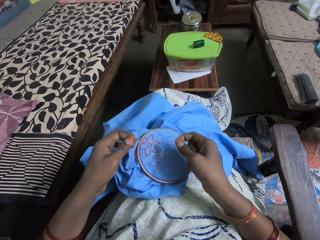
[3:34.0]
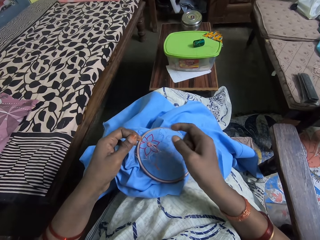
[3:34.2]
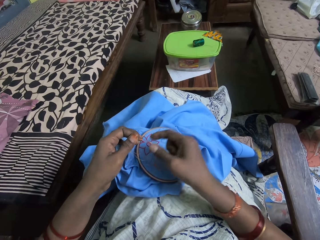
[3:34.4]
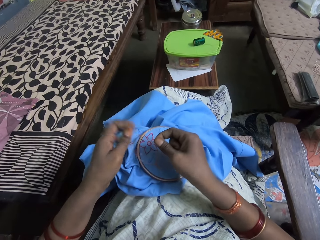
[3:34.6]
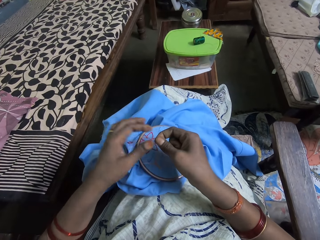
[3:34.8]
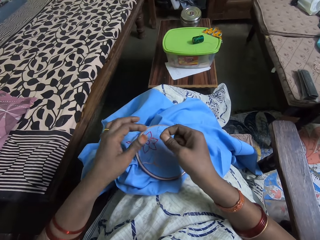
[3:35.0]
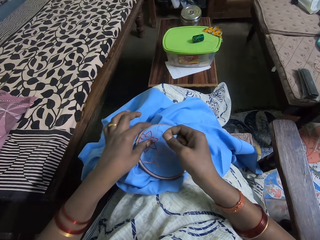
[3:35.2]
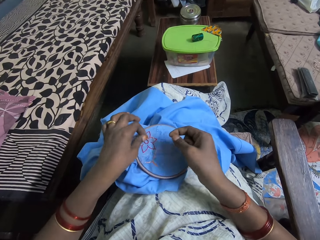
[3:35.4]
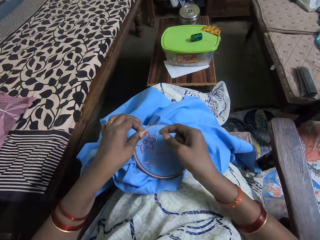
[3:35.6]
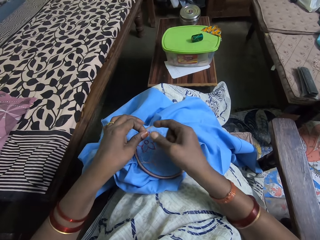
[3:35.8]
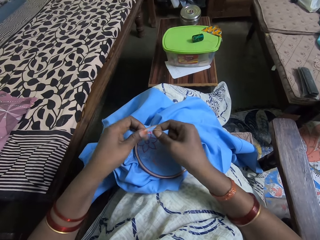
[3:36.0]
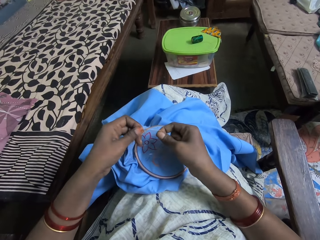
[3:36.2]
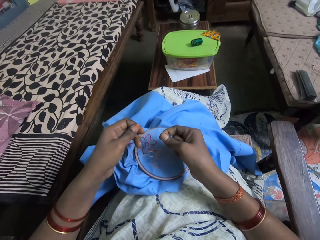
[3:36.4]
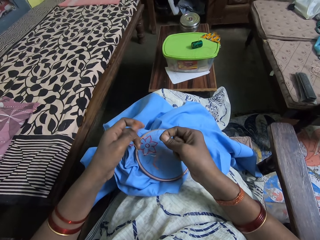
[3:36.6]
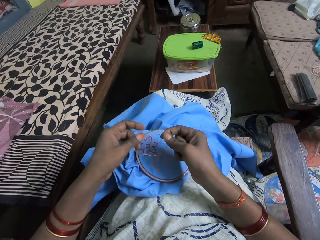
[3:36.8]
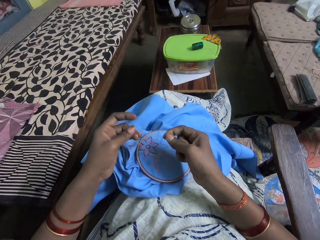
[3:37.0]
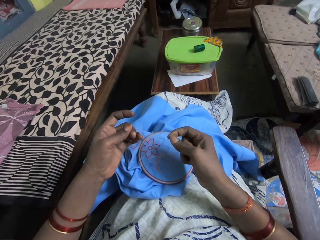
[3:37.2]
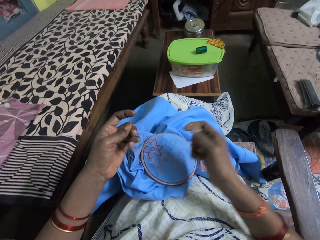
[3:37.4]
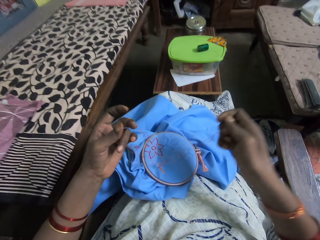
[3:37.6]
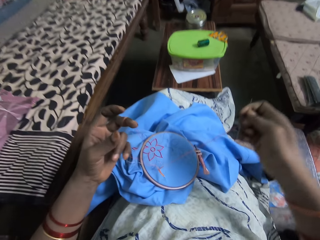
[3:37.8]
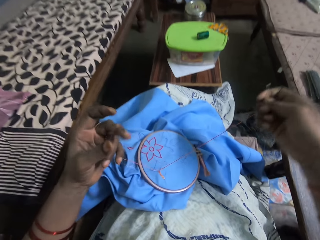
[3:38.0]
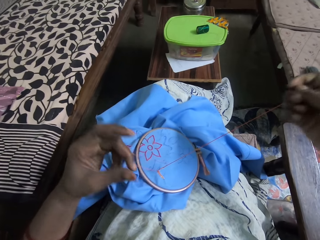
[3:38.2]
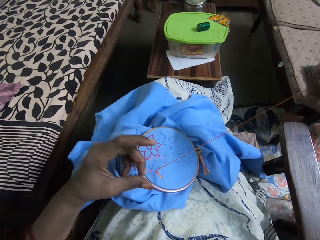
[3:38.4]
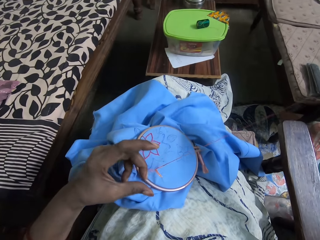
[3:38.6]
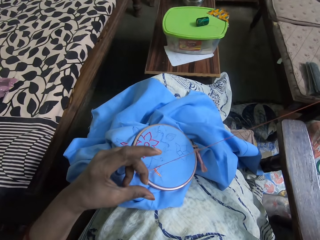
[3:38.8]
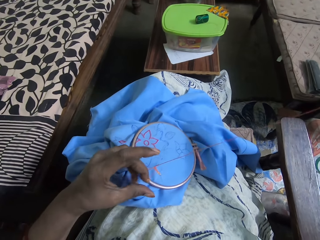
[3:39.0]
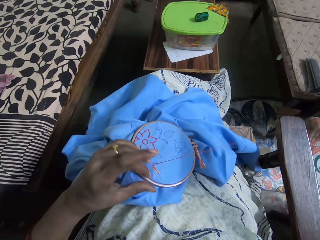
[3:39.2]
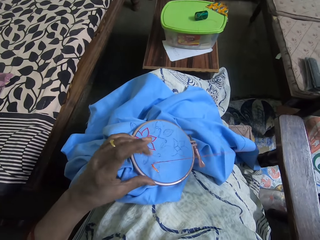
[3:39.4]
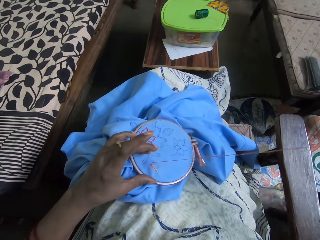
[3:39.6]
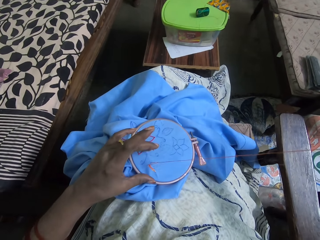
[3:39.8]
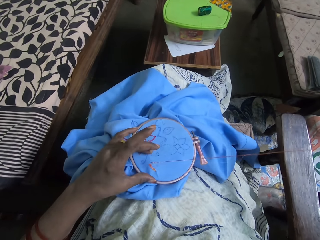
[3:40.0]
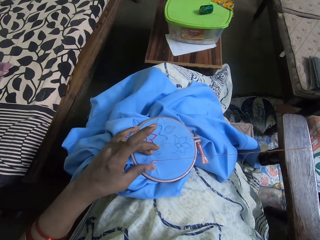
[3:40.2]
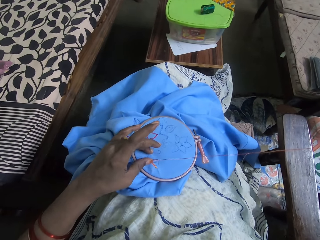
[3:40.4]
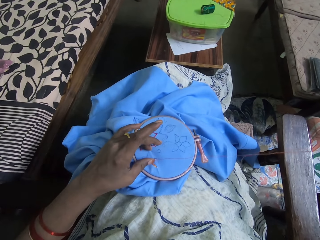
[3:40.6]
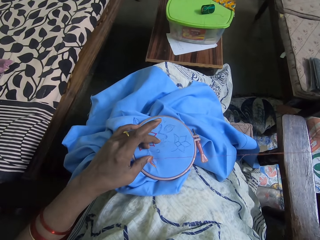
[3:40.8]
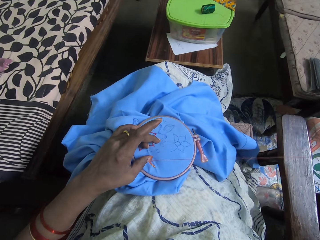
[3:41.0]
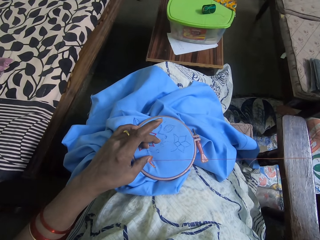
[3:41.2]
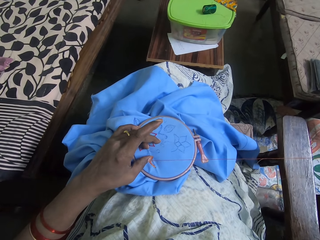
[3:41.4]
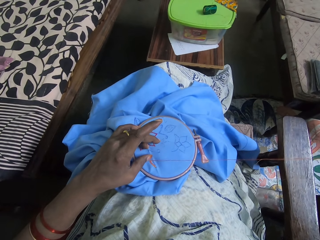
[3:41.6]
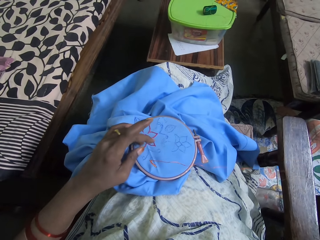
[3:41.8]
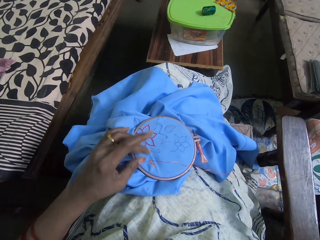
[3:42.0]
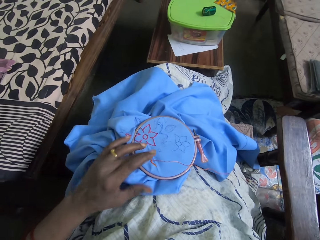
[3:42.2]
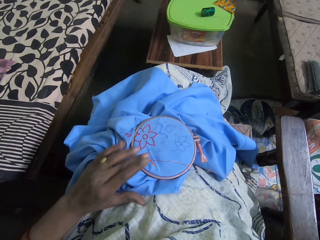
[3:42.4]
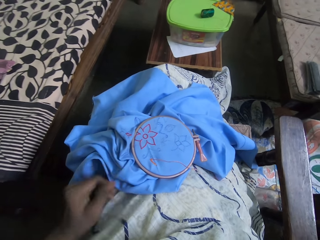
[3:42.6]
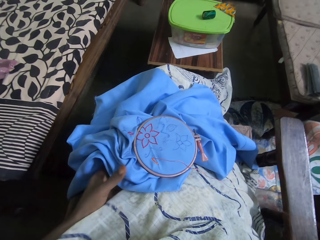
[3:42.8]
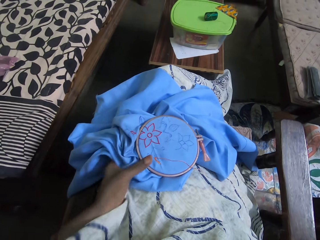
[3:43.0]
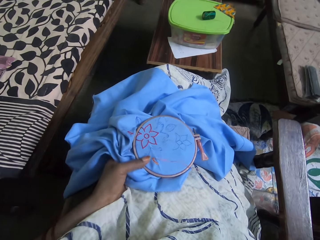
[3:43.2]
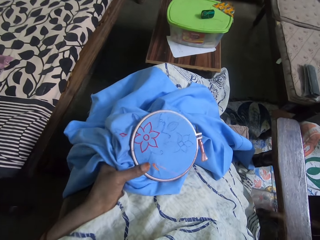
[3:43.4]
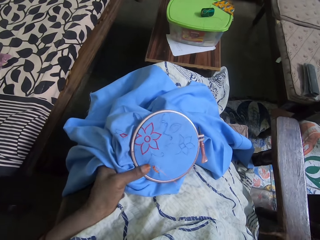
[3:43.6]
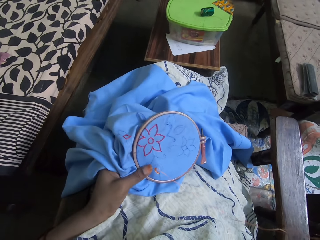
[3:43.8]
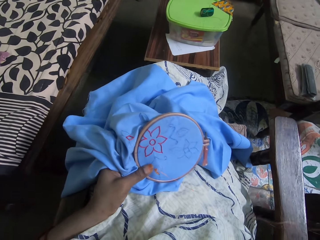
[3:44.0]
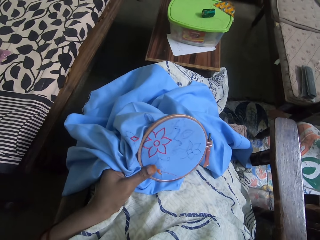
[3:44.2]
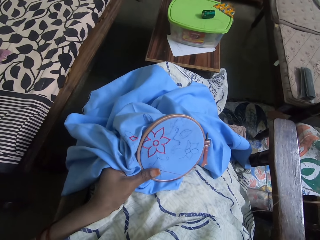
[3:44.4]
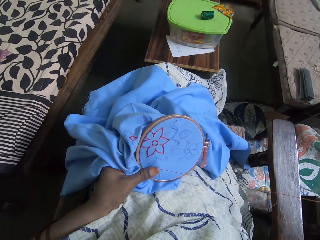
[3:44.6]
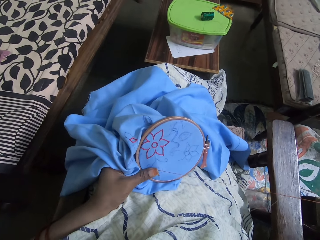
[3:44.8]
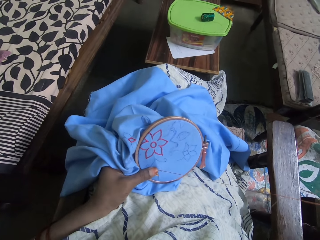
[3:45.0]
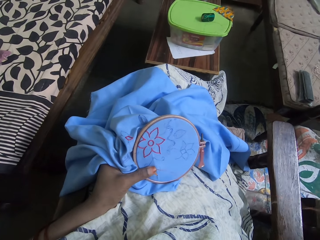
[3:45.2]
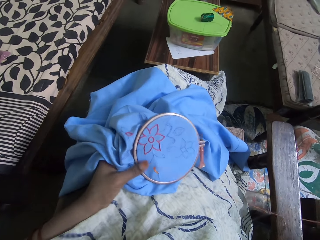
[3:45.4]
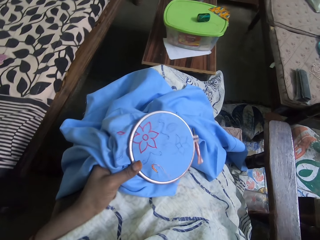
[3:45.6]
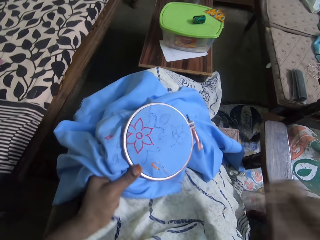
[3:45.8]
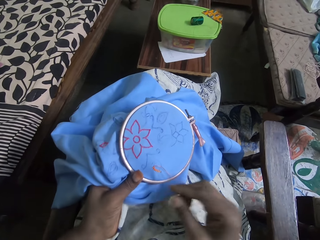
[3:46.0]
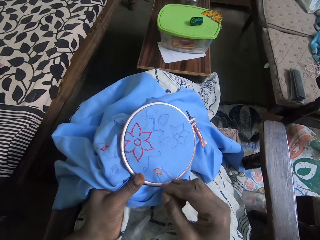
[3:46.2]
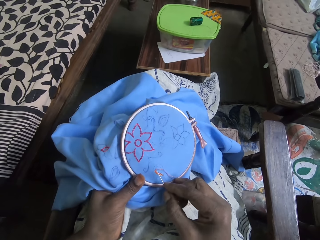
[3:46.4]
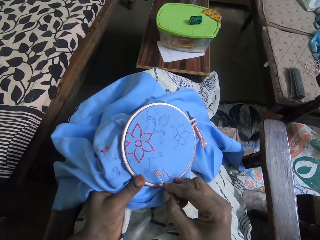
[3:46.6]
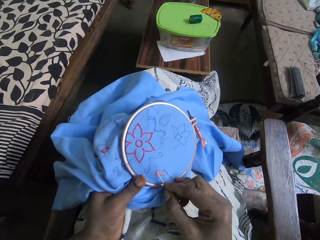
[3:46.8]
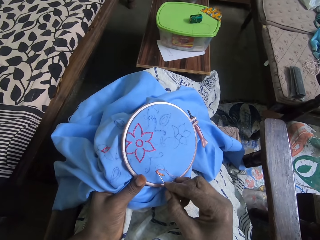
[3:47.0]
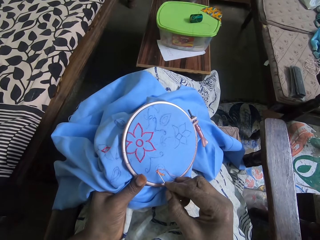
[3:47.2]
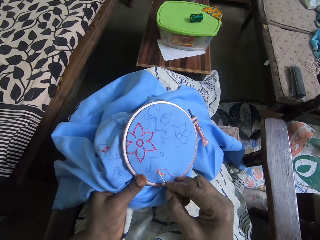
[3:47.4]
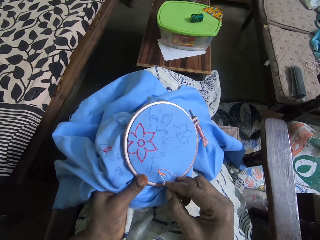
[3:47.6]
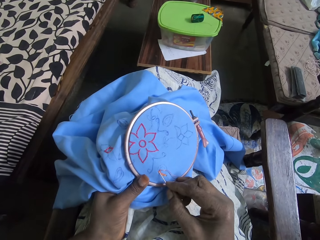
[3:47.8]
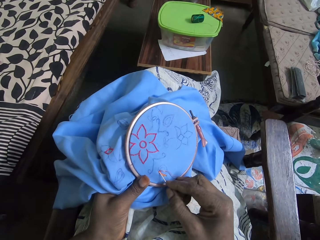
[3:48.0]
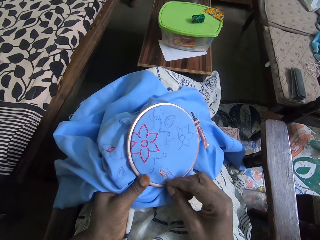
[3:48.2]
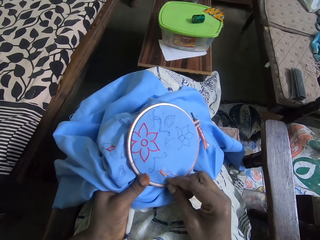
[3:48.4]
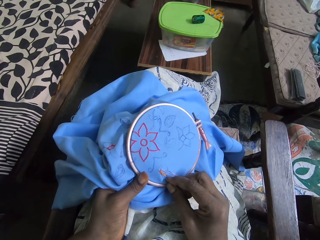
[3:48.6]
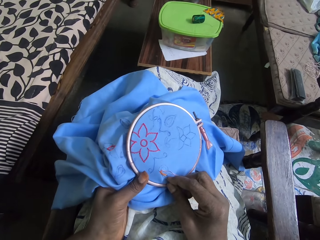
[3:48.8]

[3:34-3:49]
The camera wearer pulls the needle with thread with her right hand. She holds the piece of cloth with her left hand.

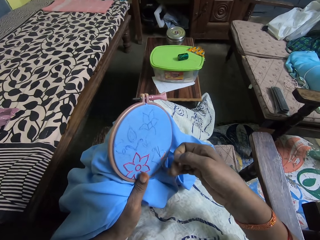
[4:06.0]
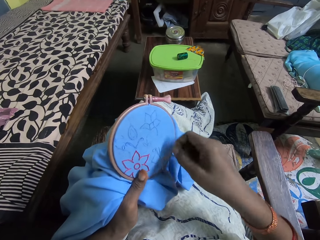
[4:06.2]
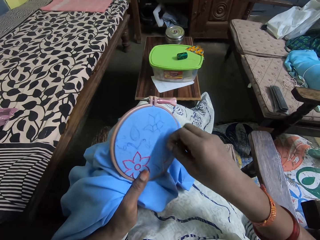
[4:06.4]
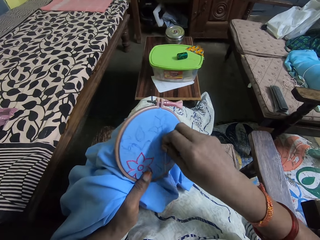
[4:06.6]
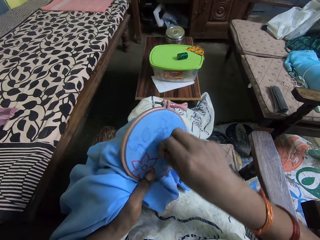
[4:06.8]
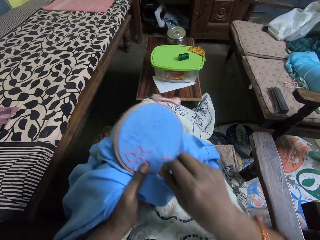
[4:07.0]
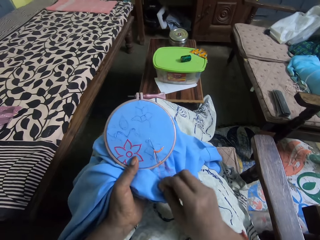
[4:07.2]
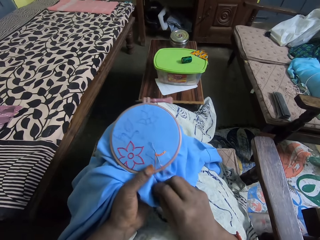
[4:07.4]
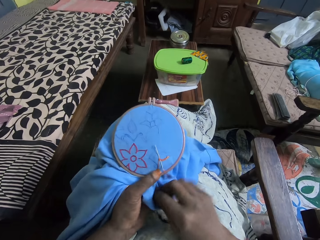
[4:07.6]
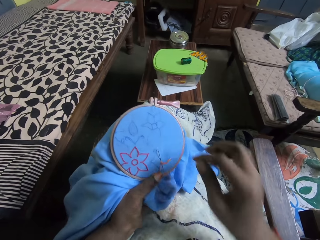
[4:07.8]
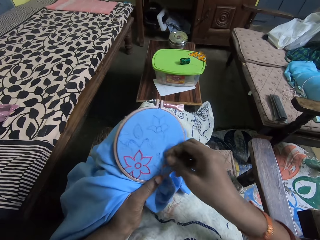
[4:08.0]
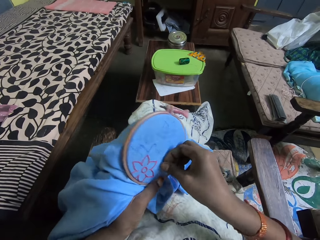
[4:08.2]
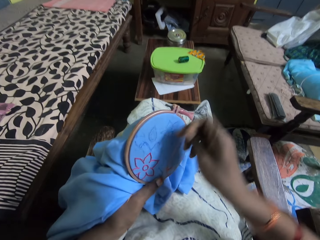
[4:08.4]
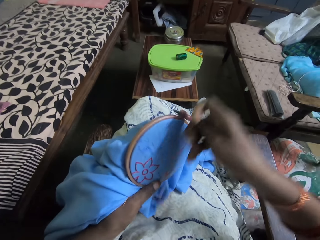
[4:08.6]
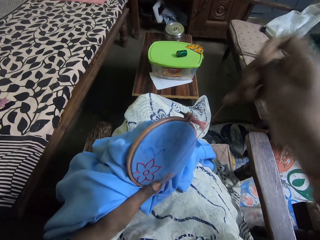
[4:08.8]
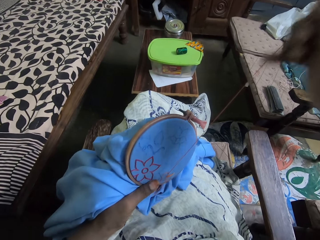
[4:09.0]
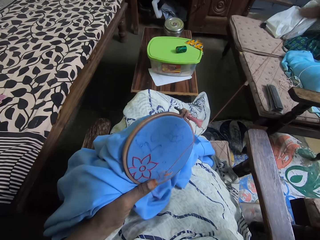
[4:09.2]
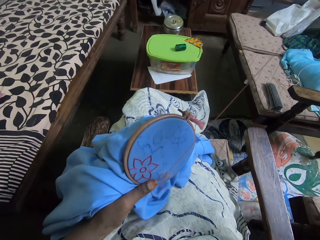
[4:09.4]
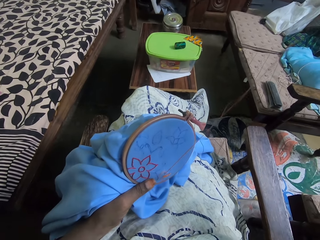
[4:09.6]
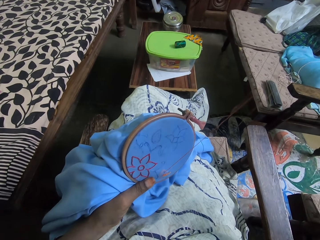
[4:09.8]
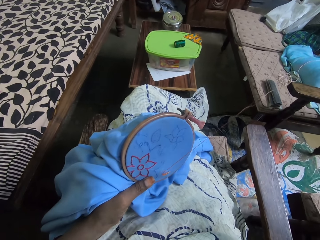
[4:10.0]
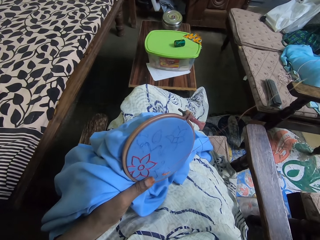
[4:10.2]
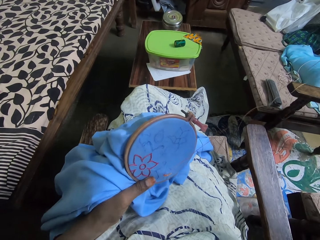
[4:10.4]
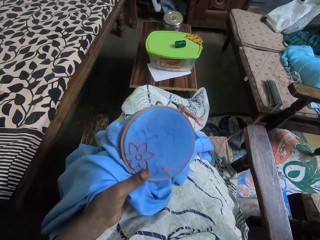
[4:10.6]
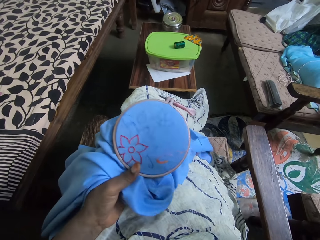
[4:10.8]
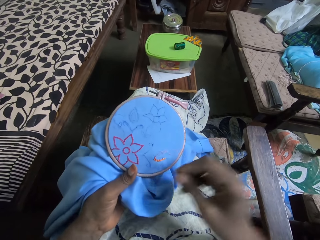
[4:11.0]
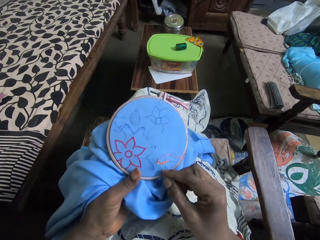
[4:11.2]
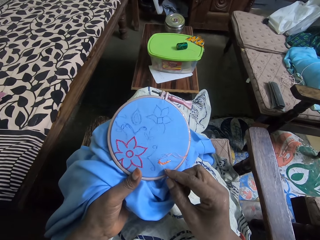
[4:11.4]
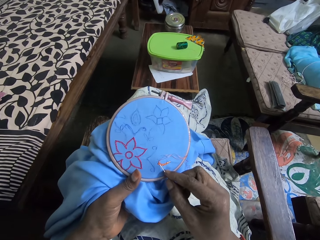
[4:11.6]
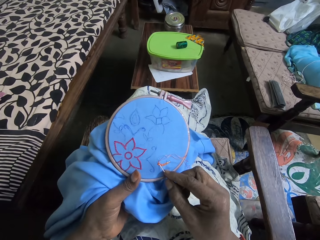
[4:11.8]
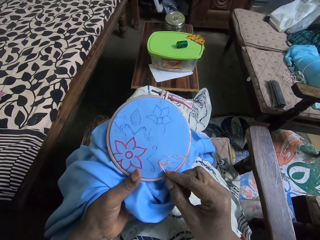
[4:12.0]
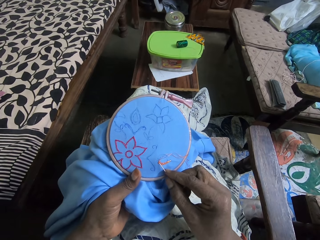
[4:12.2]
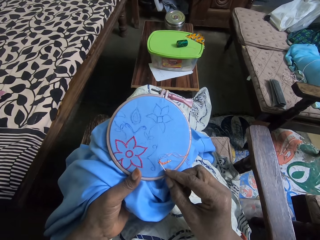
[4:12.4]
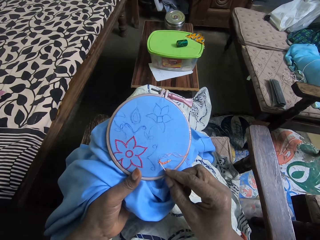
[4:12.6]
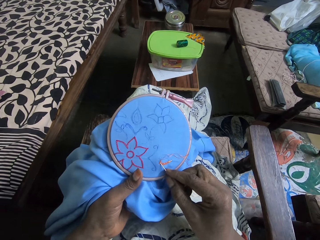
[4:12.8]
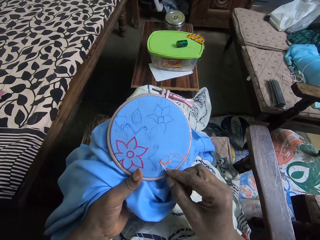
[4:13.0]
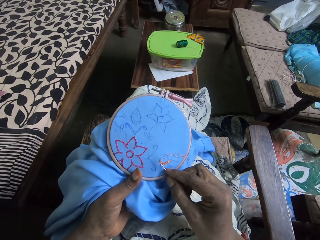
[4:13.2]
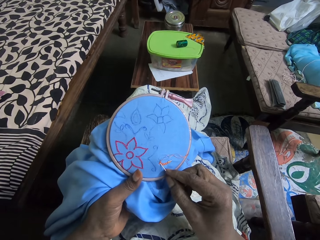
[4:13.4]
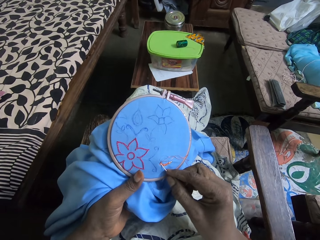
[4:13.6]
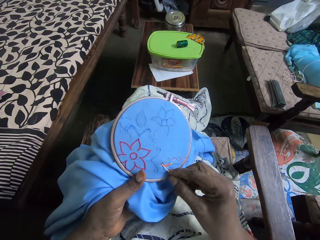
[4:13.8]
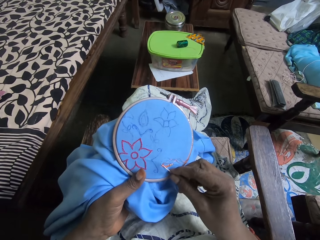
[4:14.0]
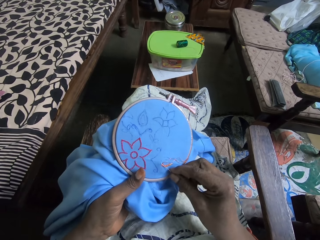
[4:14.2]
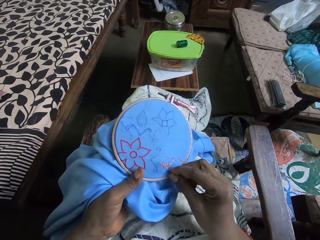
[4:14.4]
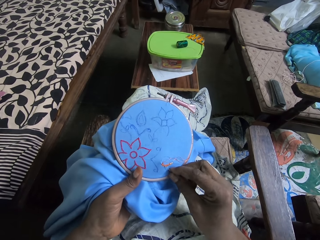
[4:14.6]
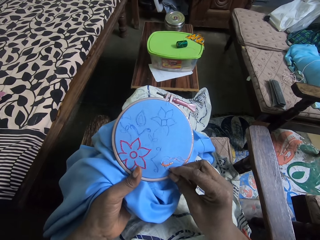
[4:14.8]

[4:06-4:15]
The camera wearer puts thread across a needle. She pulls the needle with thread with her right hand. She sews a flower on the cloth.
